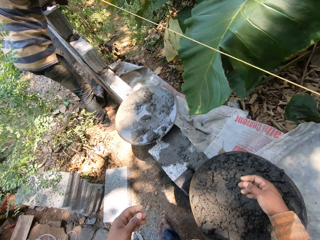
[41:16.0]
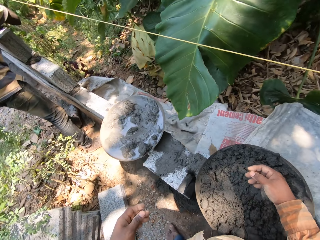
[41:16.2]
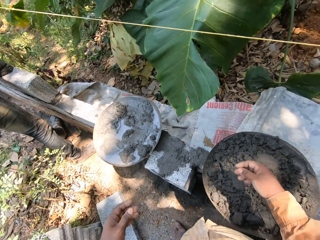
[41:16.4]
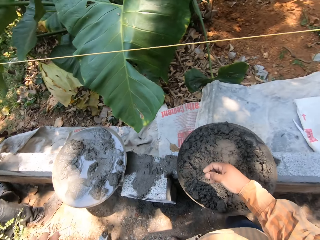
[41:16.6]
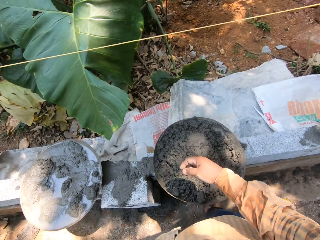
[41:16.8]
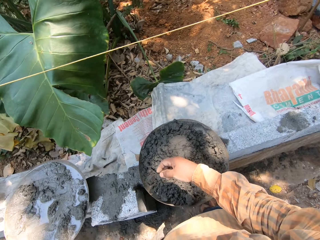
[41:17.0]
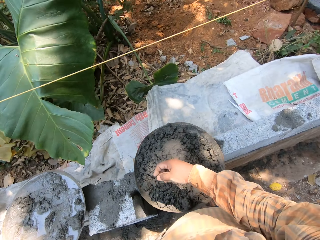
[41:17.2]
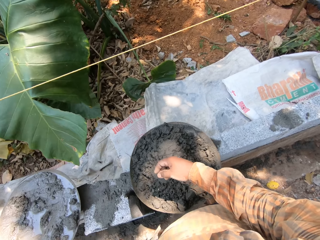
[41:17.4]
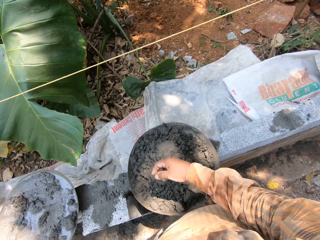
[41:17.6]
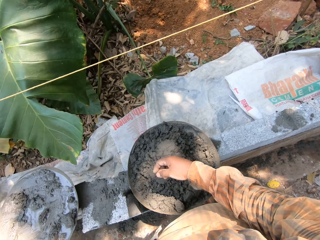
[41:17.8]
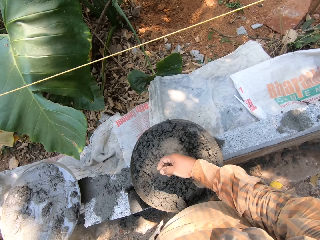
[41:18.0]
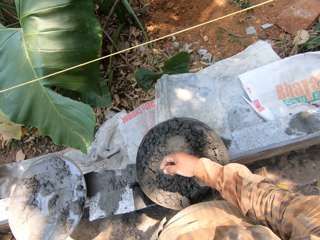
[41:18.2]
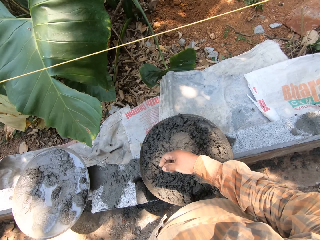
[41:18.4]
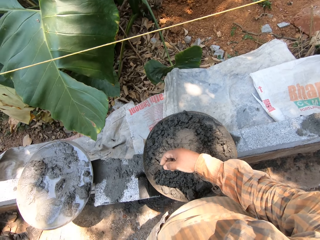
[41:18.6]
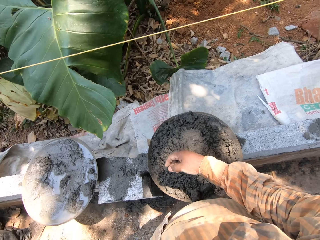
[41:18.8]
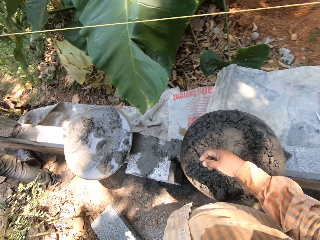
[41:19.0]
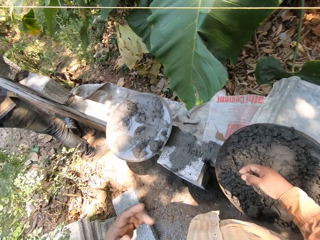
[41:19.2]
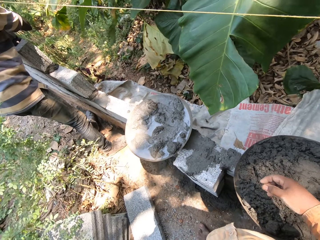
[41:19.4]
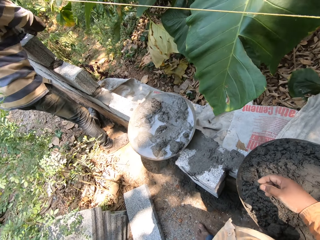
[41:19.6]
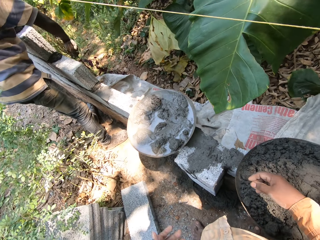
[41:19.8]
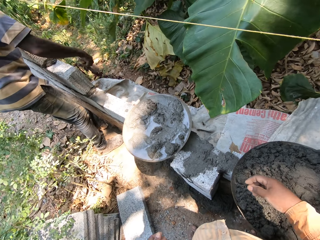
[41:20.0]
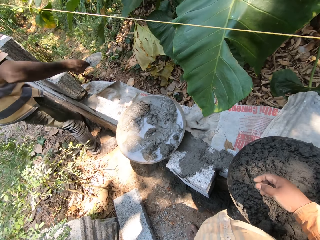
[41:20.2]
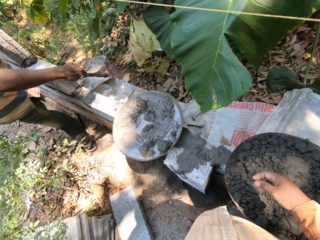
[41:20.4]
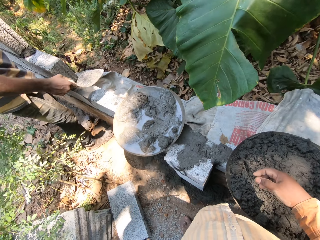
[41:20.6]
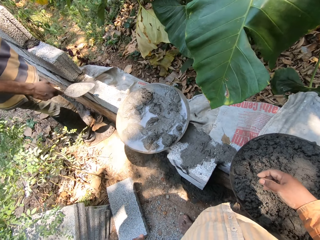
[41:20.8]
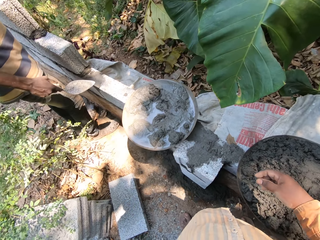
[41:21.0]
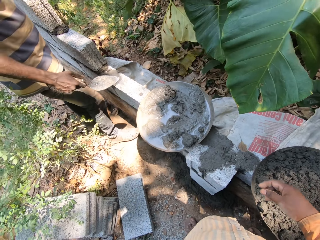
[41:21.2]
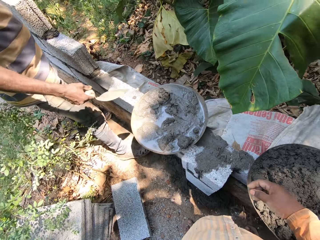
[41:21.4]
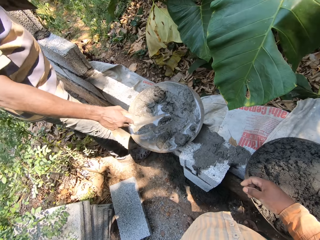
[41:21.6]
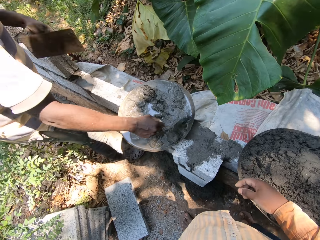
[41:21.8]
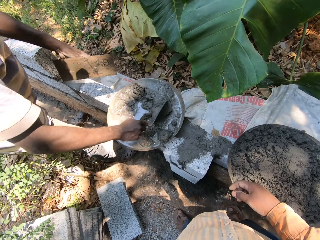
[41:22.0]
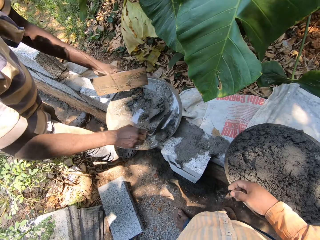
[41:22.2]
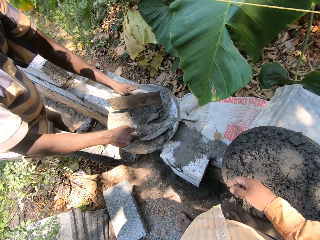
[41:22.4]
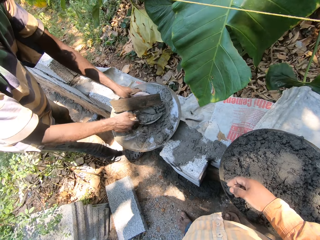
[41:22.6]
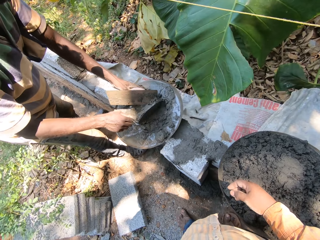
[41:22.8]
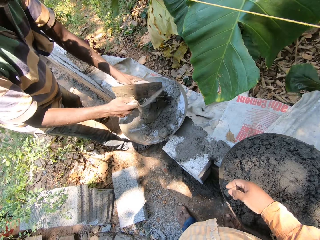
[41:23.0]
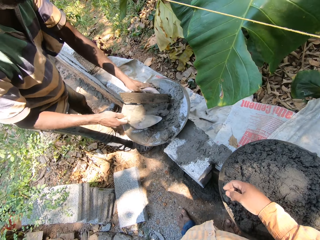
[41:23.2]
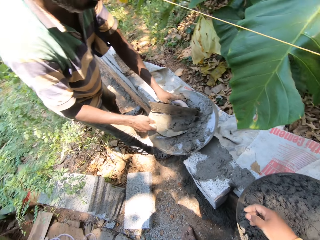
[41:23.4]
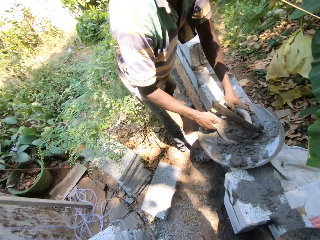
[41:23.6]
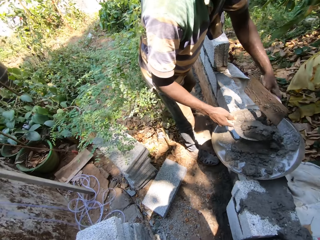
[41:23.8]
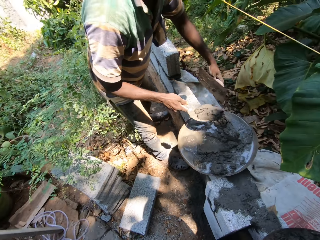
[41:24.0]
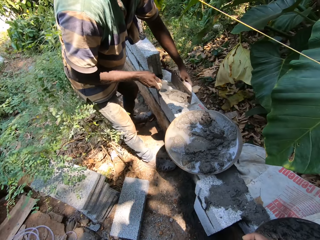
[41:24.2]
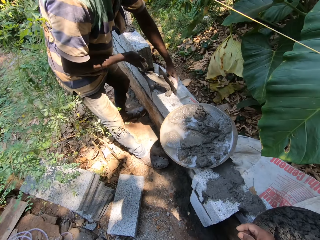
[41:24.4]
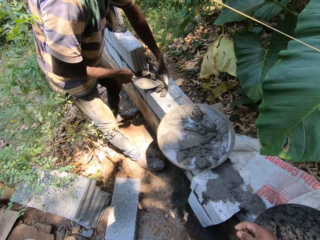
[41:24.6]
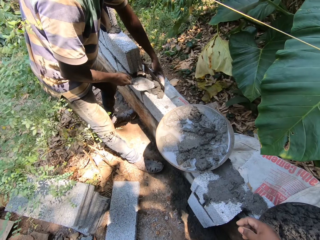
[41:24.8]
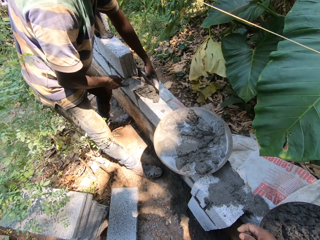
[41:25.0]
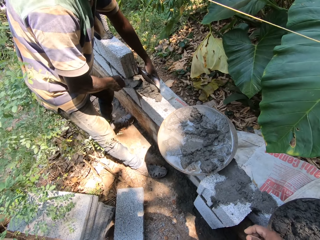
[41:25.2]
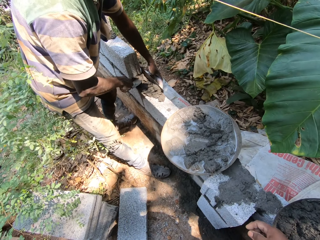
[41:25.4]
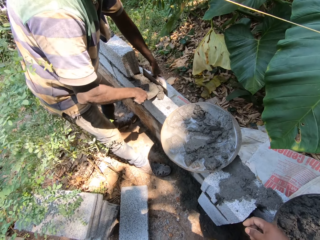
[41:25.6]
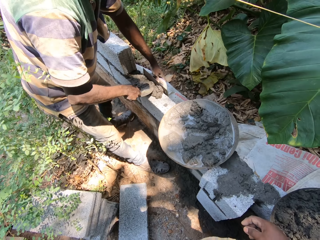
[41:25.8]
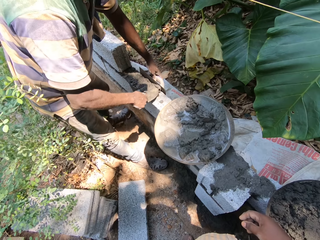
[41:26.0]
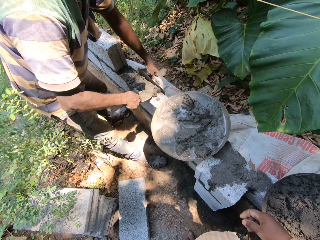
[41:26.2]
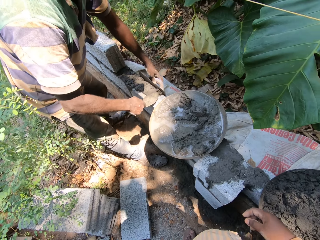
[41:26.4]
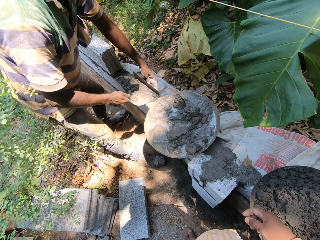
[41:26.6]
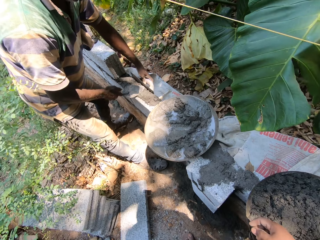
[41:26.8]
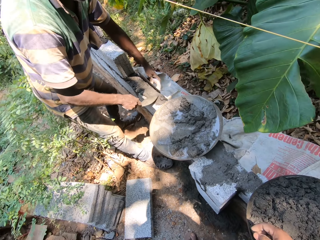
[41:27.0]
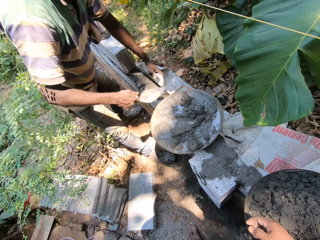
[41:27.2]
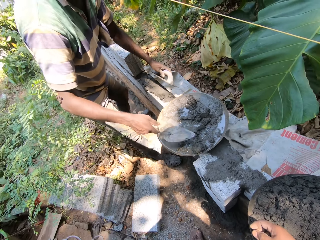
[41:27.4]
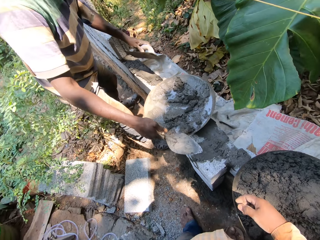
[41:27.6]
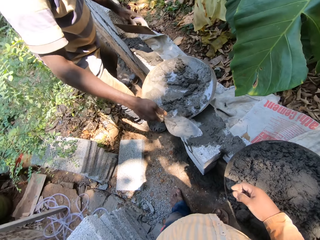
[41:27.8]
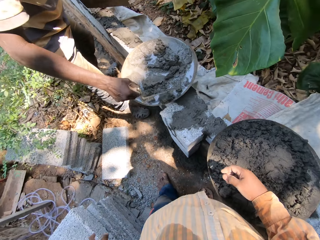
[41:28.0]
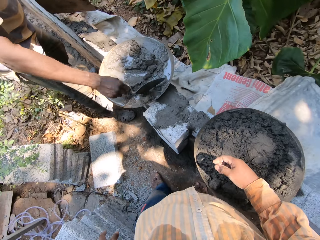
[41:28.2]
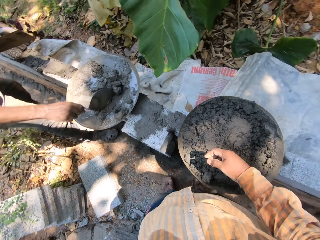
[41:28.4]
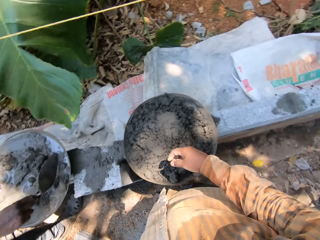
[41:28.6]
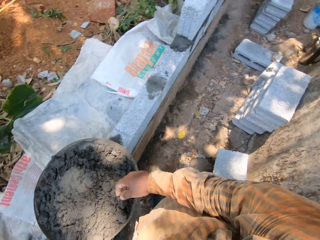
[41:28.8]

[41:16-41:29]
The camera wearer stands on the ground. A man spreads the mortar on the wall with the bricklayer's trowel in his right hand. The man mixes the mortar in the headpan on the wall with the bricklayer's trowel in his right hand. The man scoops mortar from the headpan on the wall with the bricklayer's trowel in his right hand. The camera wearer converses with the man. The man lays the mortar on the wall with the bricklayer's trowel in his right hand, smoothens the mortar on the wall with the float trowel in his left hand, and spreads the mortar on the wall with the bricklayer's trowel in his right hand.

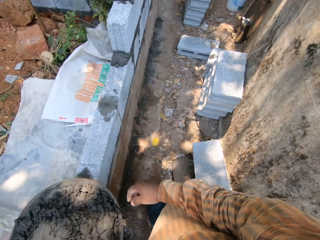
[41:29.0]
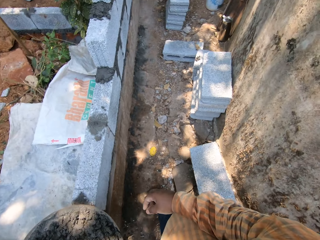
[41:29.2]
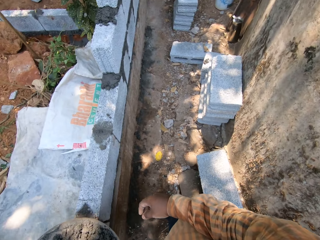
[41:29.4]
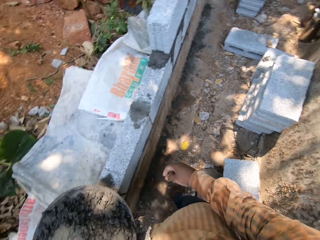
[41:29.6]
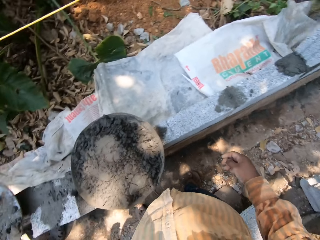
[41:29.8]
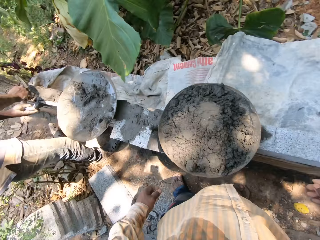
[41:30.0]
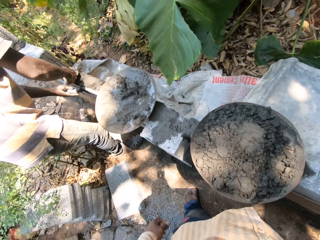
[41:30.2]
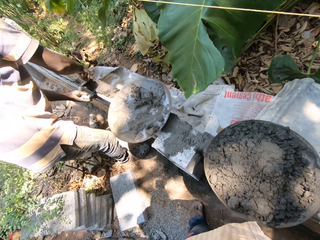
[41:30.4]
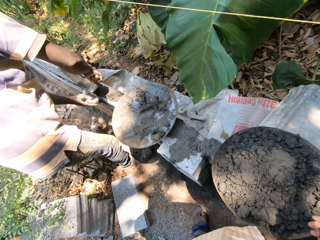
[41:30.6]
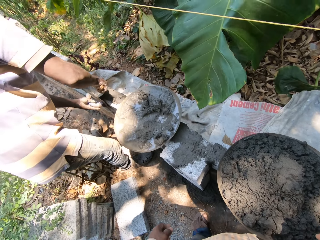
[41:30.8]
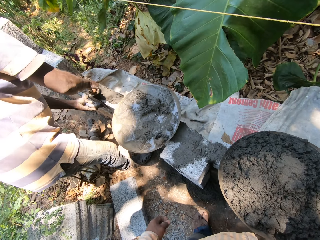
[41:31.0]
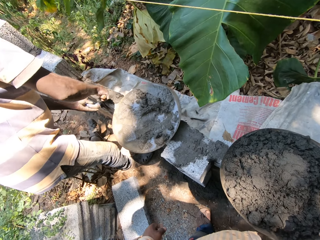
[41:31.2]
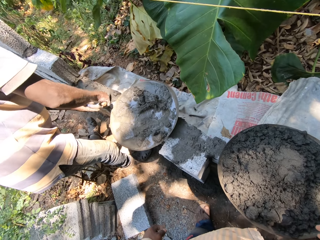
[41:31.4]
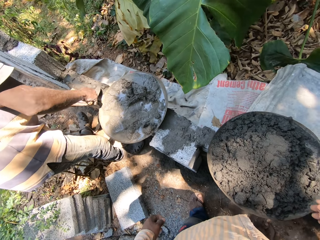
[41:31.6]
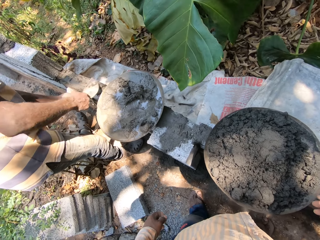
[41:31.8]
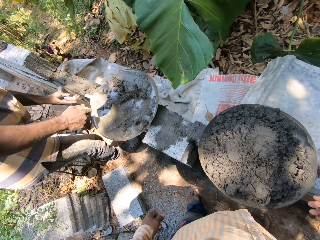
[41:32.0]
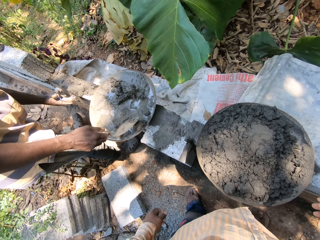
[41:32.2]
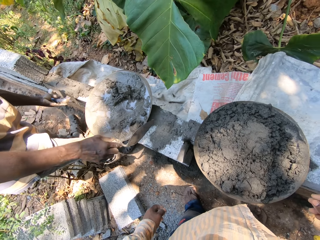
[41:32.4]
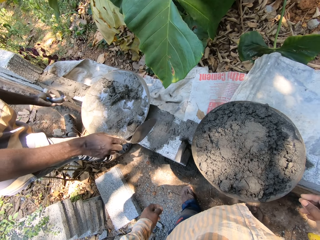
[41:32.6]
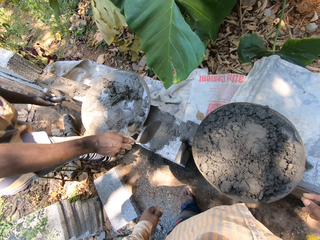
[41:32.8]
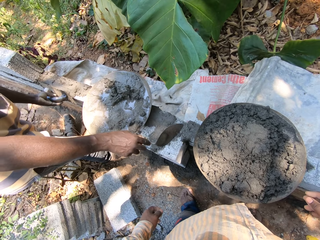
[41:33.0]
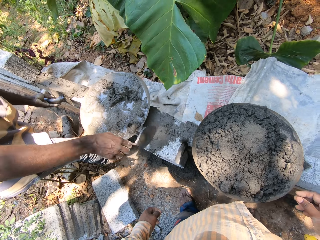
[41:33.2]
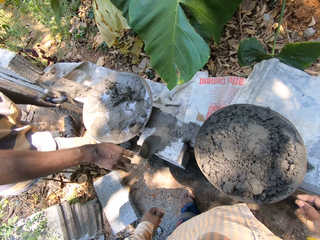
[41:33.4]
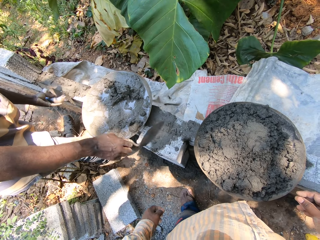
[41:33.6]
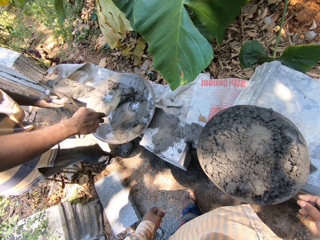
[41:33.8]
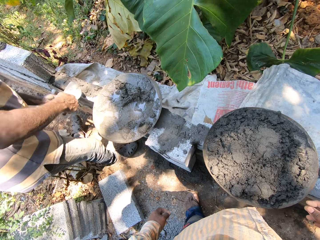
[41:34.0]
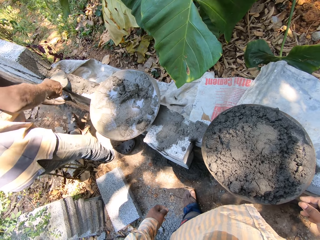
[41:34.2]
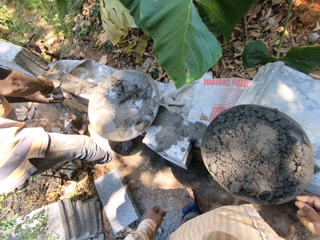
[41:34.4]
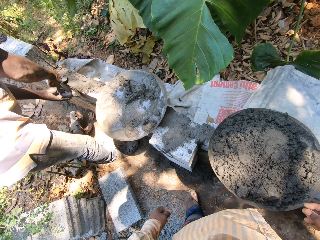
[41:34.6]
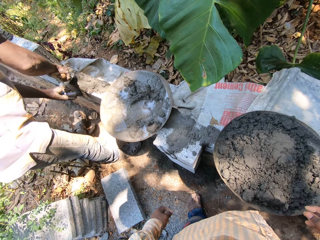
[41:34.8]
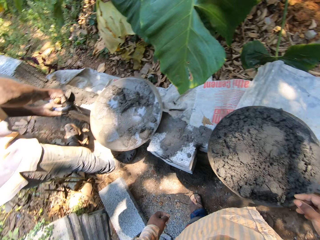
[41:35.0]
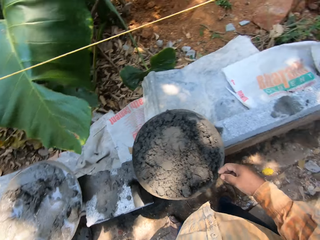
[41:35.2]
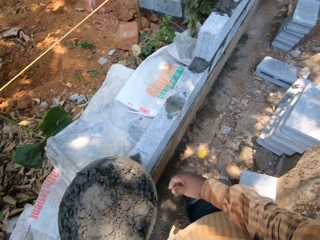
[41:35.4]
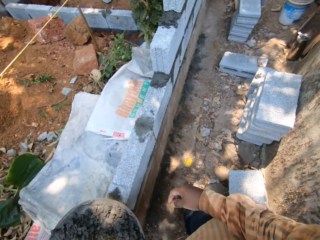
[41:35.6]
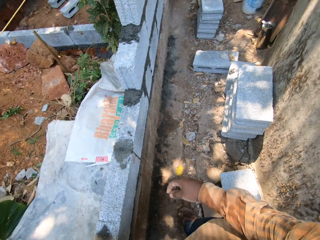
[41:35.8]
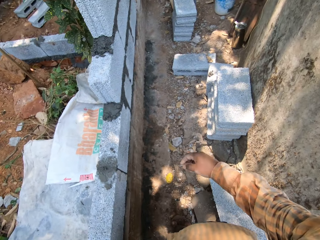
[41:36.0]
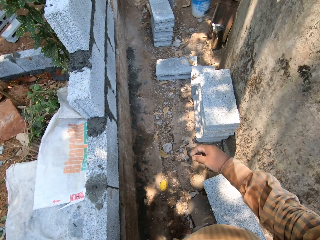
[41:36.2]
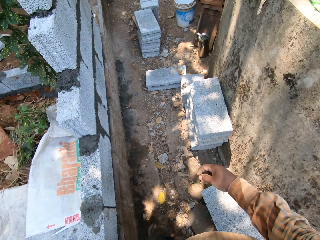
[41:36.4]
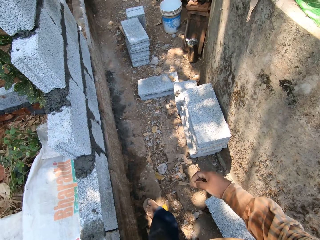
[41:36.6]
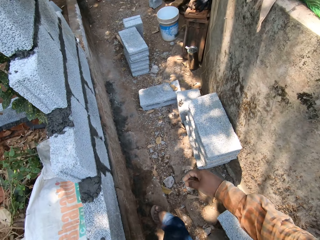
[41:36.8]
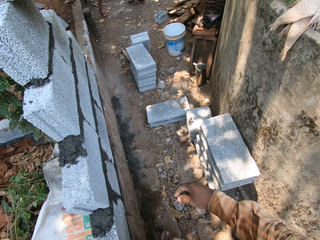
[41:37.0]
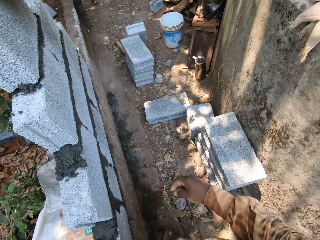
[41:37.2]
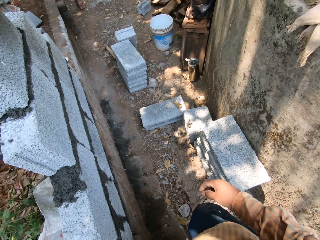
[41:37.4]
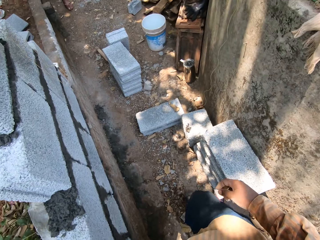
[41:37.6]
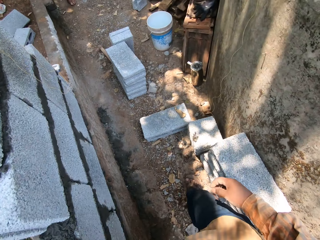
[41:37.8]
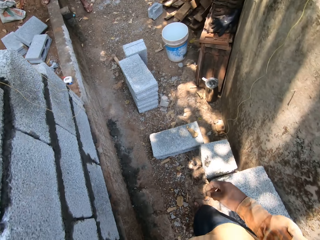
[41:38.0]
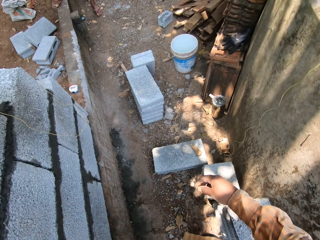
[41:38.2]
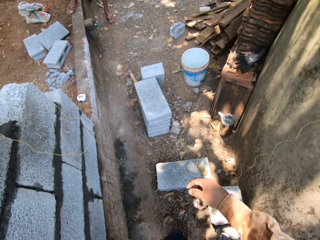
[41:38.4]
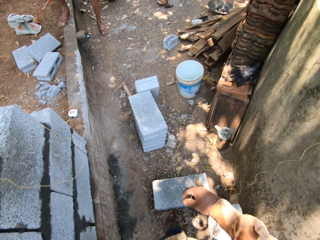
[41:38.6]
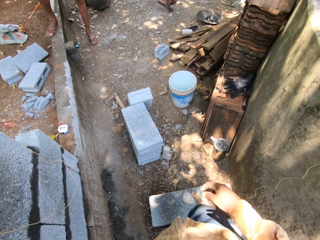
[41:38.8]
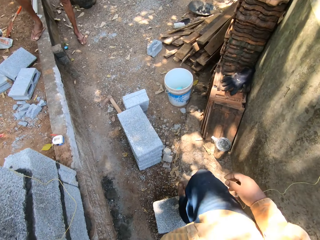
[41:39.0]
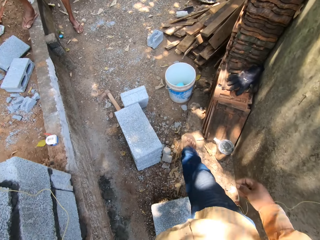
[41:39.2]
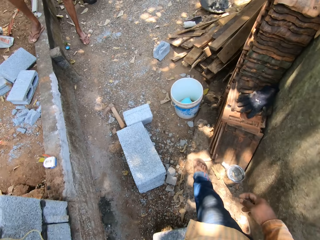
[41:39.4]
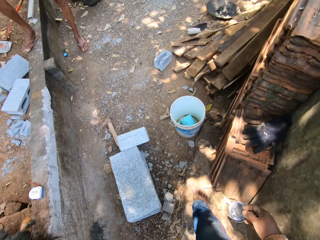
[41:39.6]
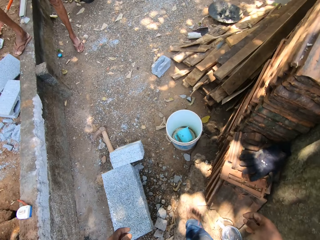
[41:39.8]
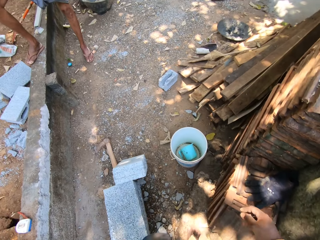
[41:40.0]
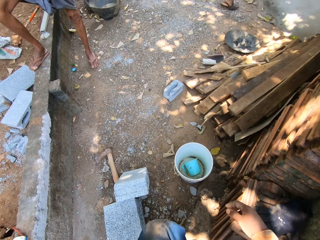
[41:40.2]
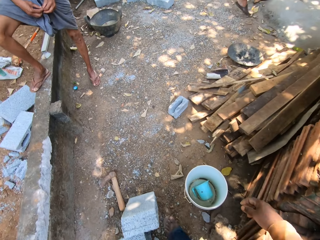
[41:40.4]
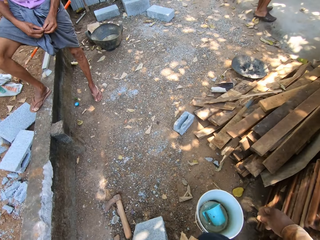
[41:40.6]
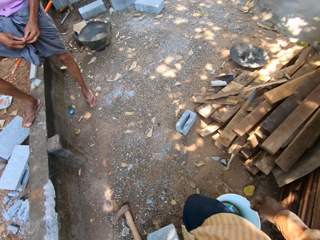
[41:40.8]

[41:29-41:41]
A man tosses mortar from a trowel into a headpan on the wall with his right hand. The man taps the wall with the bricklayer's trowel in his right hand. The camera wearer walks on the ground. They converse with a man and another man.
